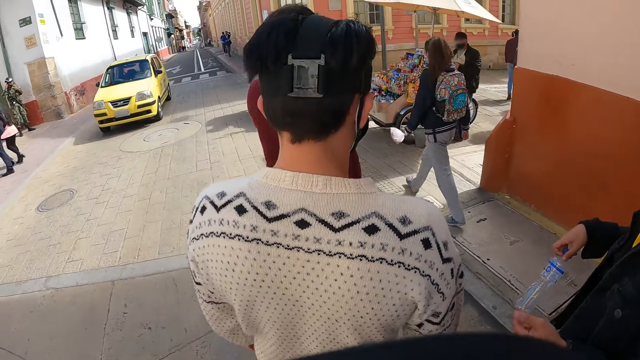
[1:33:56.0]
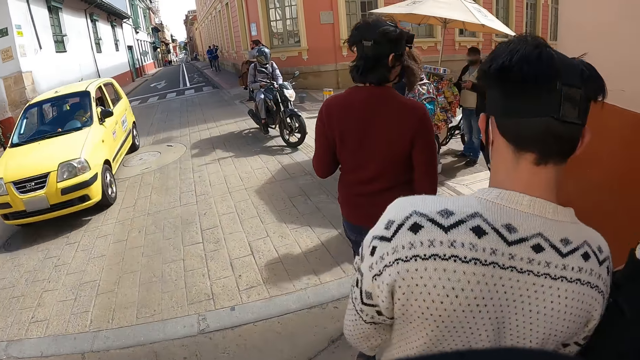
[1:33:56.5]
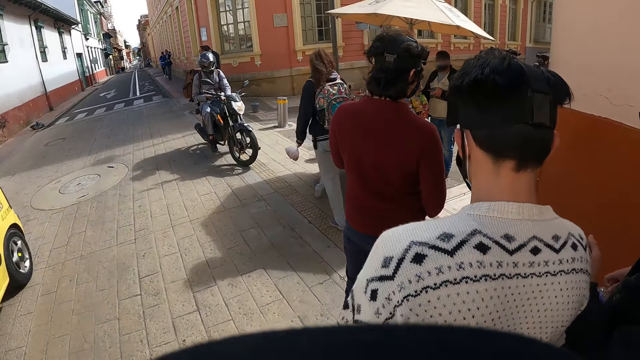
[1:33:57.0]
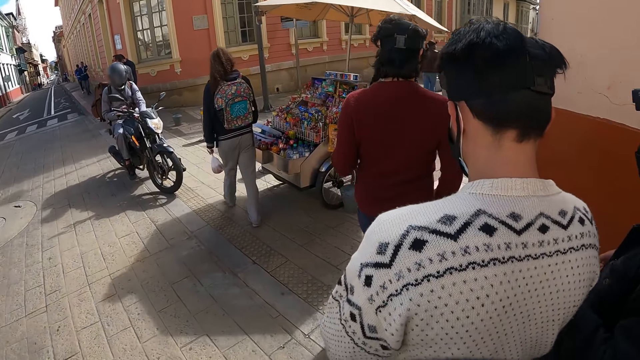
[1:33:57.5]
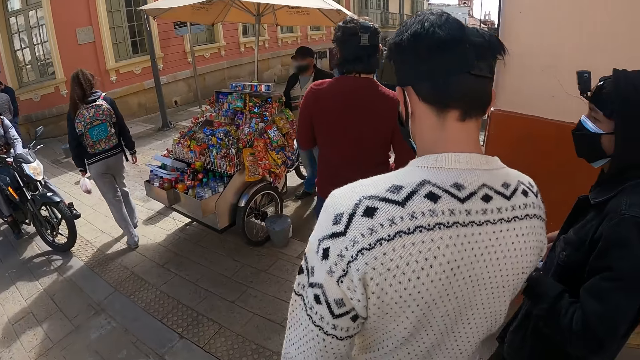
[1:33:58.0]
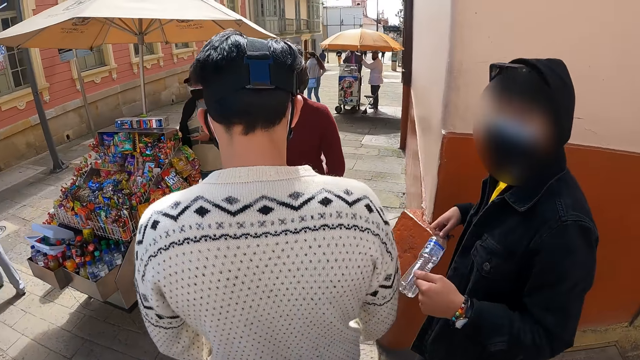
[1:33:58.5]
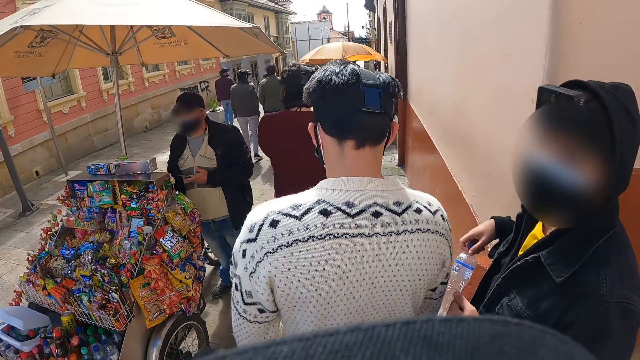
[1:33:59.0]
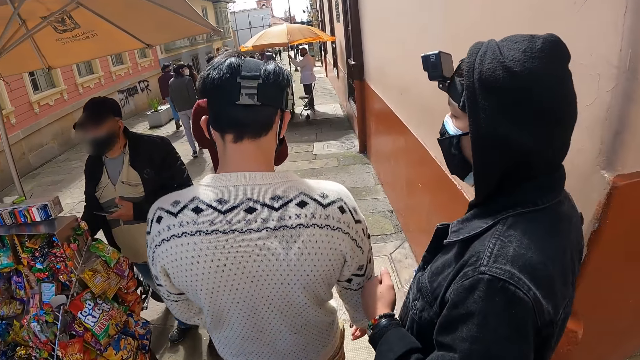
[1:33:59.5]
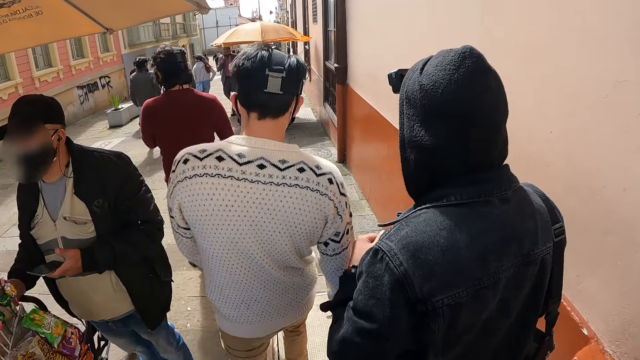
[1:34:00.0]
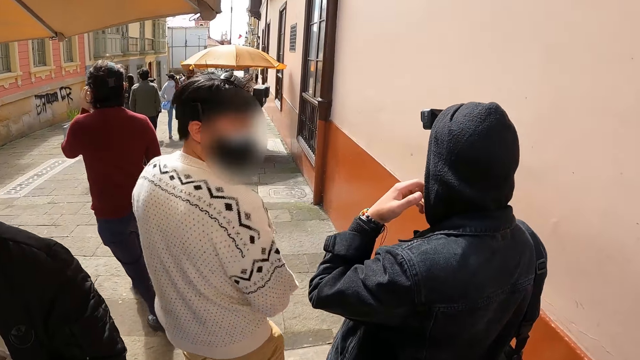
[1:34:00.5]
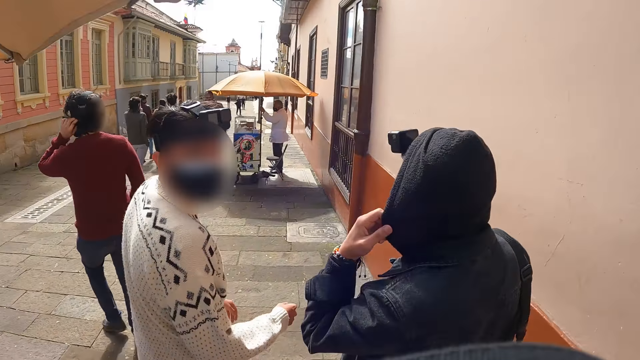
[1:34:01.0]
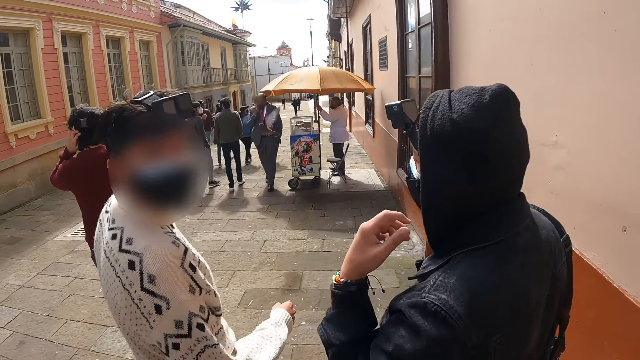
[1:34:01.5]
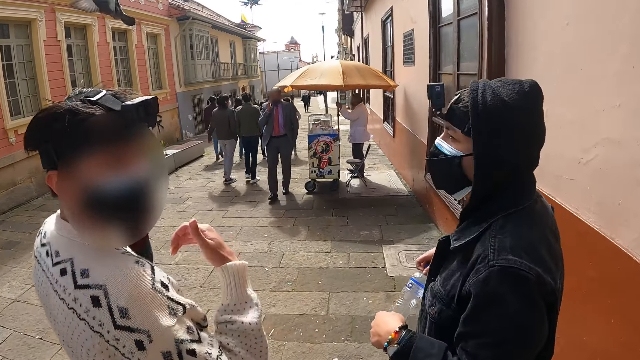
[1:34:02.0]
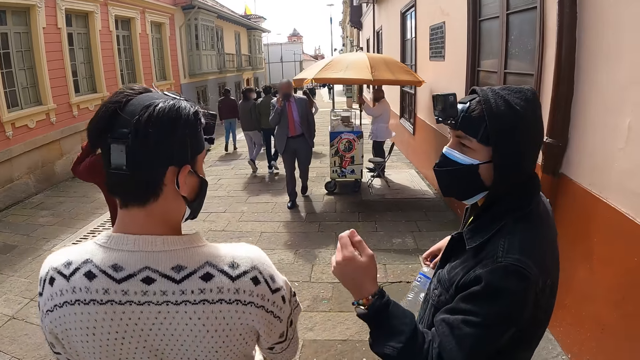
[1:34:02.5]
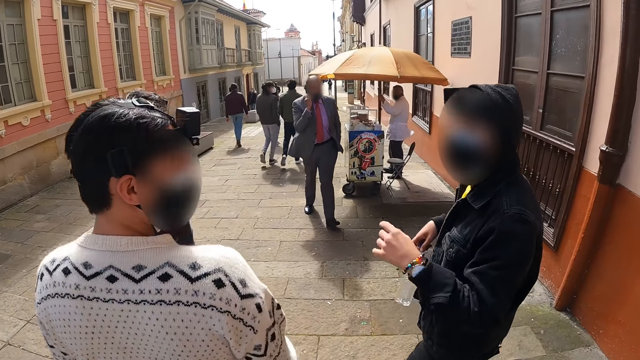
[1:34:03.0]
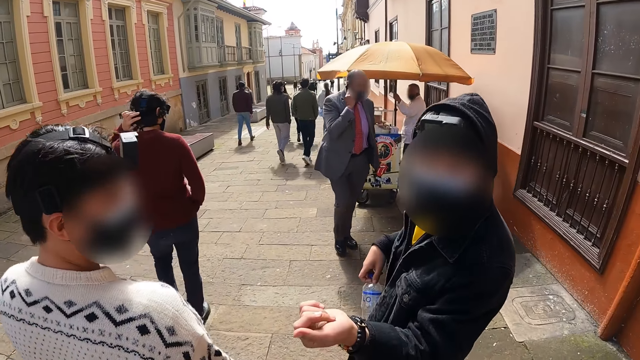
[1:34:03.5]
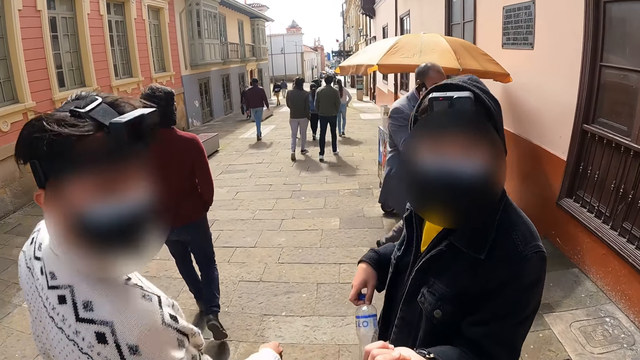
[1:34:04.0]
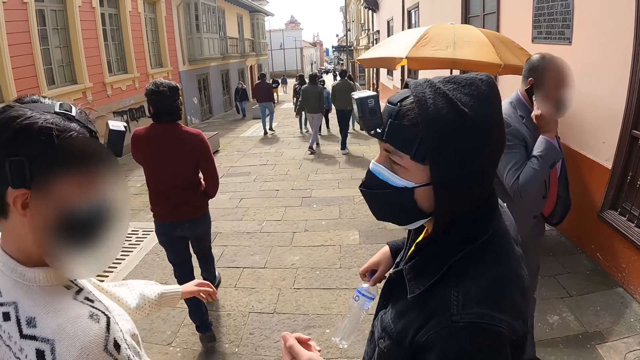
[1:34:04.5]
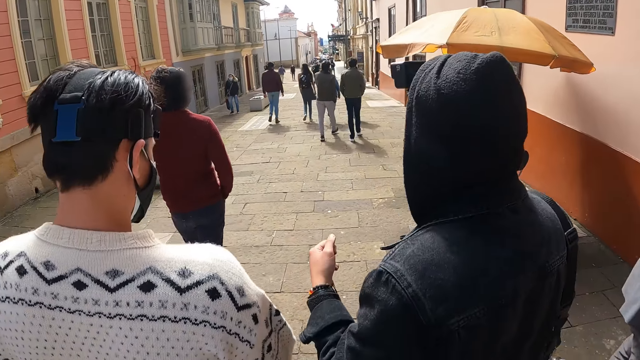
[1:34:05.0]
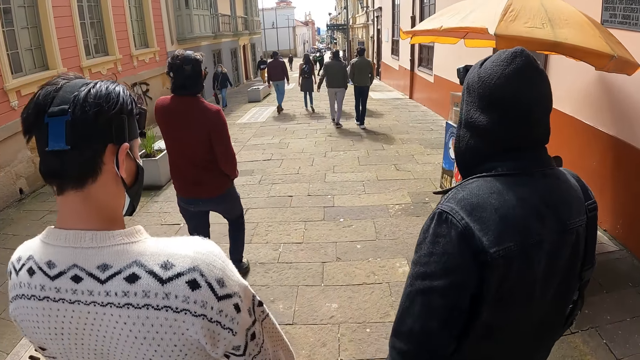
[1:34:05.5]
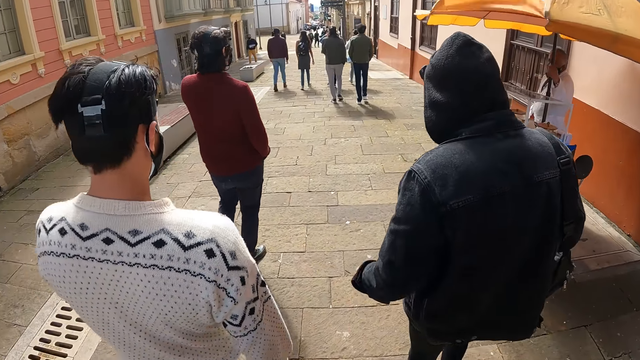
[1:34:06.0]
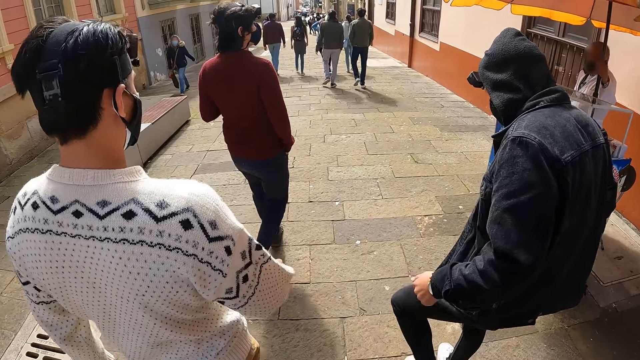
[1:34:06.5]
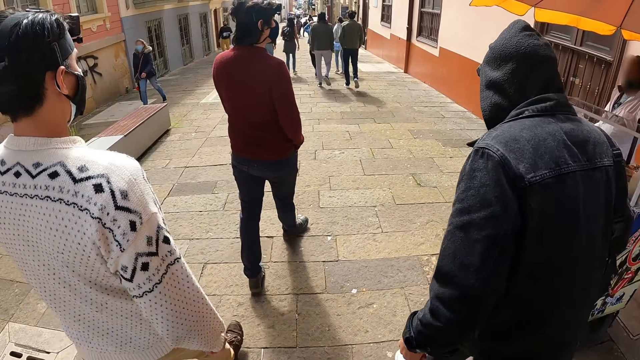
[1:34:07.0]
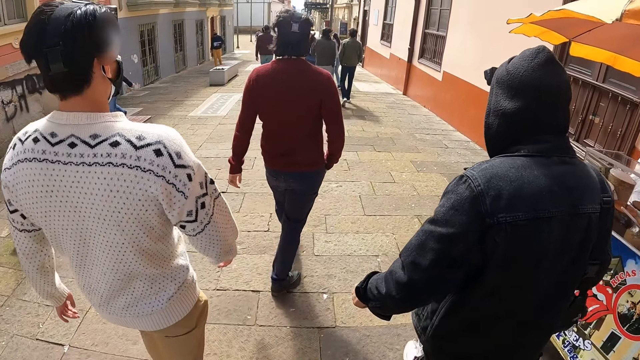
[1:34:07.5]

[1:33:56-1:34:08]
A person adjusts his hoodie. Another person looks at the camera wearer. The other person points at the camera wearer. The first person gestures to the other person with his hands. The two persons talk to each other.

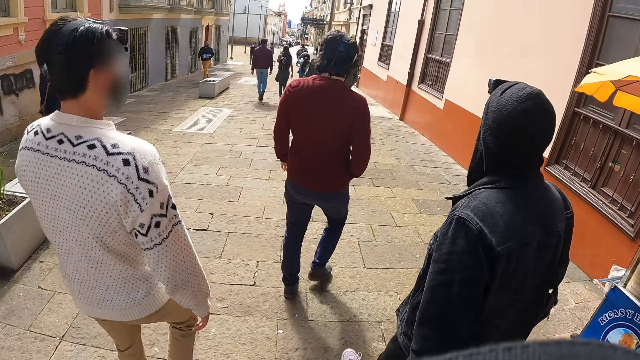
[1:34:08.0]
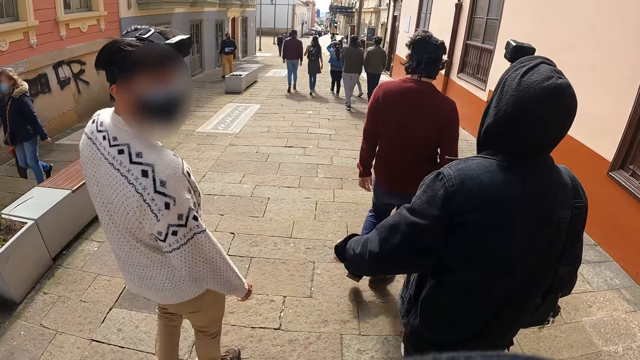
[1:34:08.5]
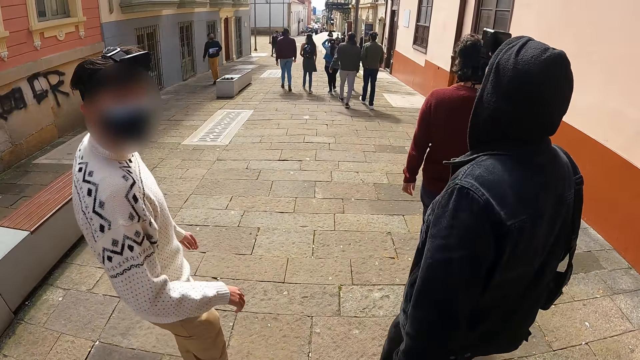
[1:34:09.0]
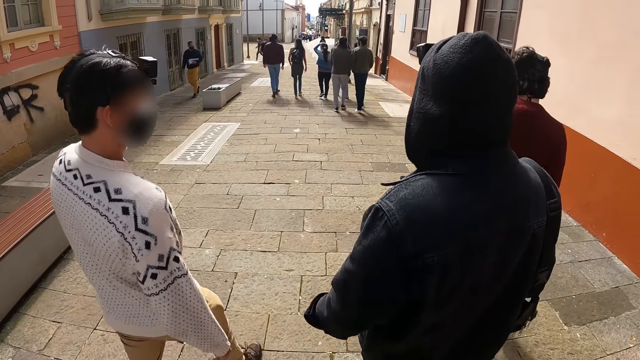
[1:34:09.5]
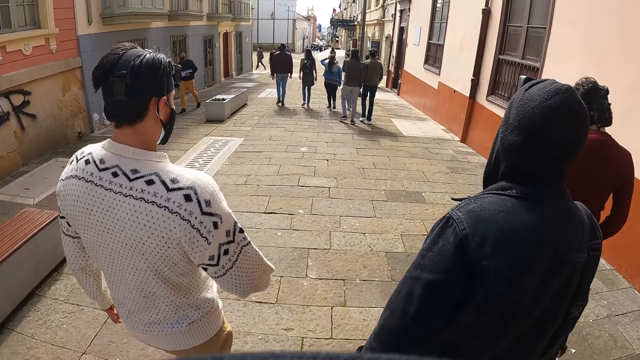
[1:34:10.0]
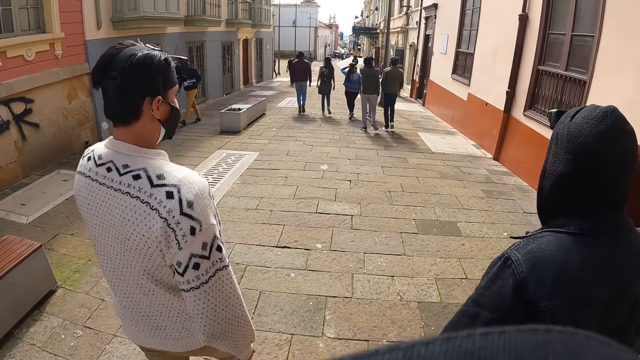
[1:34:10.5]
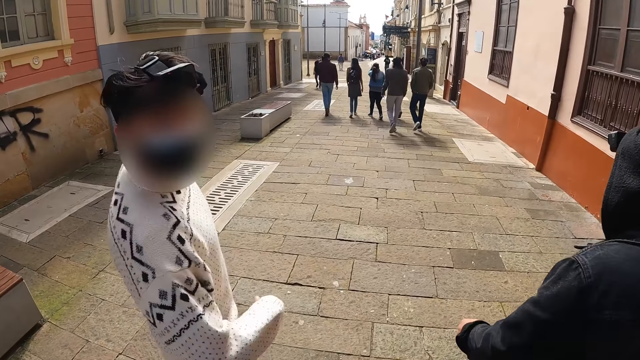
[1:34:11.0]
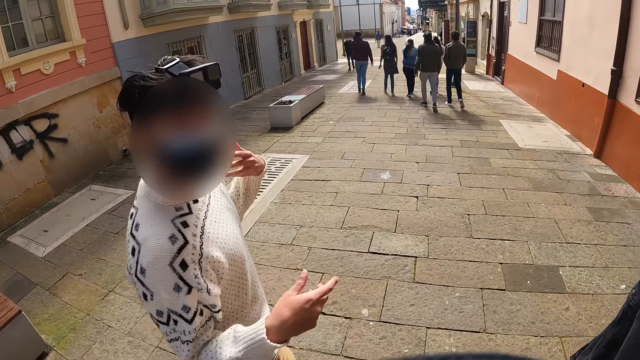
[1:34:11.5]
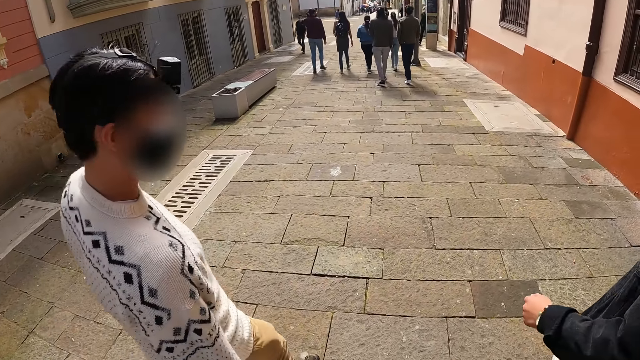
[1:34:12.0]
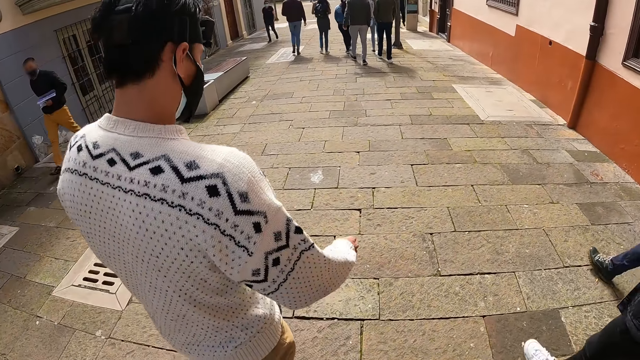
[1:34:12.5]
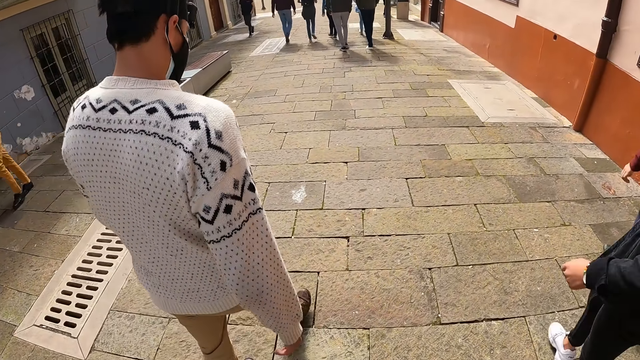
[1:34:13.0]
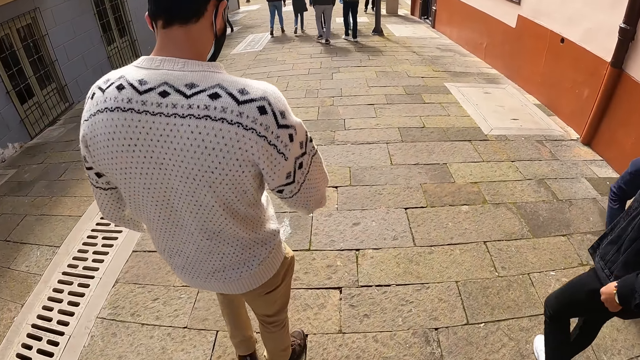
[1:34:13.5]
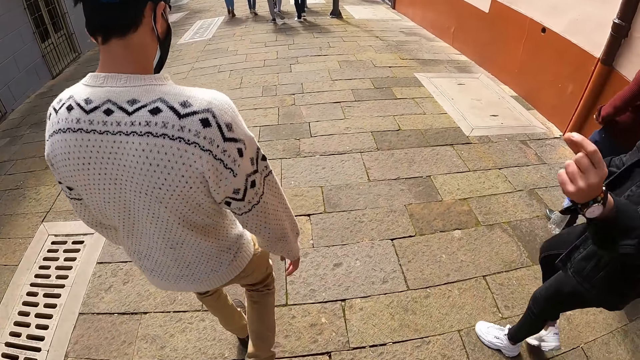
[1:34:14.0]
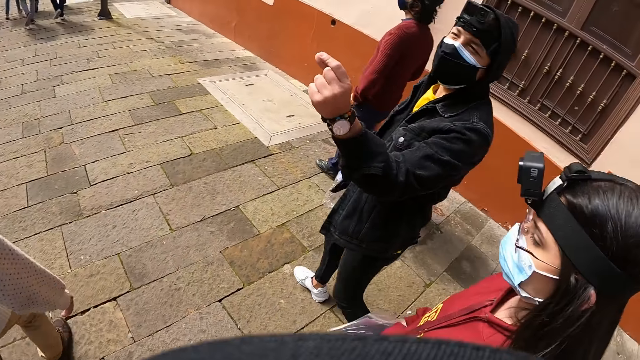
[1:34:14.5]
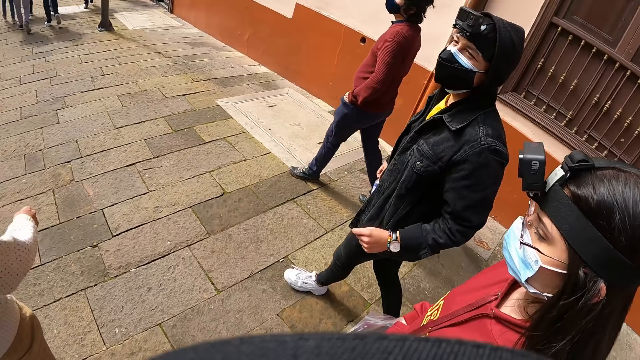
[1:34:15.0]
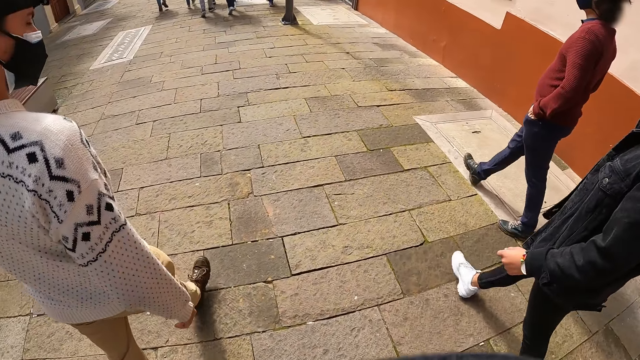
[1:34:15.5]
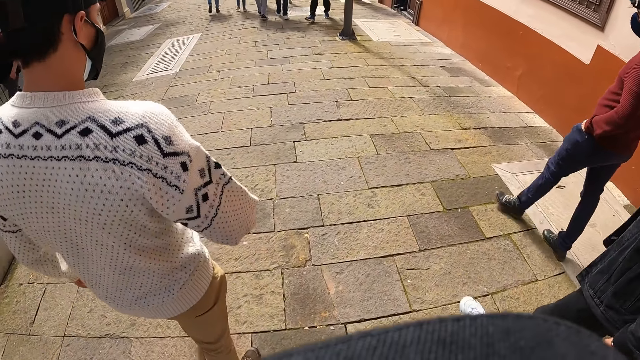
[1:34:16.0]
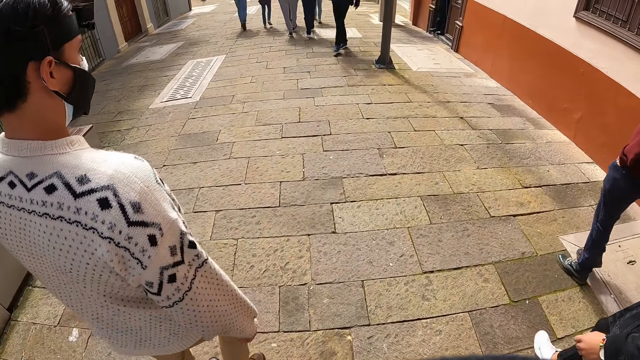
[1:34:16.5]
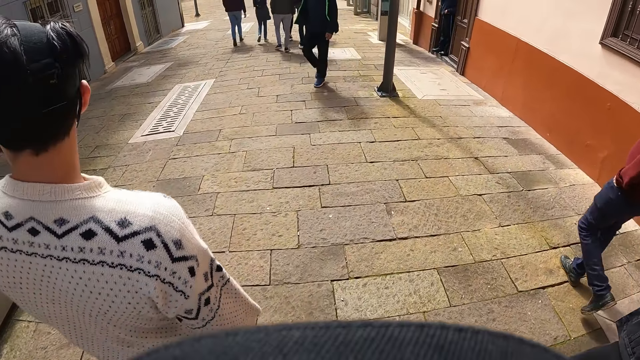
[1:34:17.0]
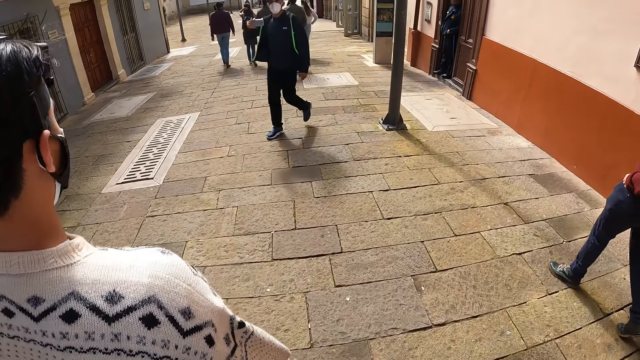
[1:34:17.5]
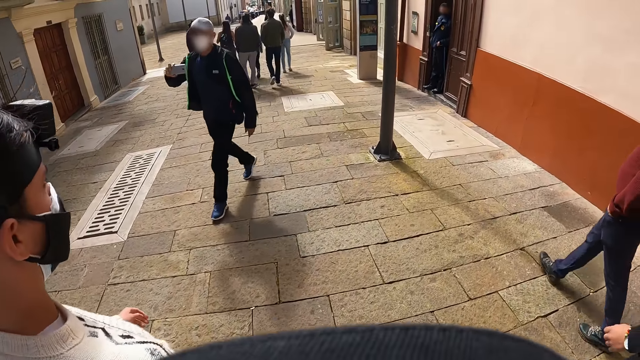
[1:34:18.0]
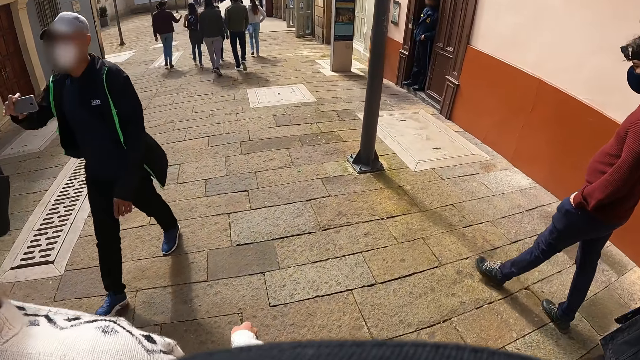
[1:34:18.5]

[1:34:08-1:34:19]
A person looks back at the camera wearer. The person talks to the camera wearer. Another person gestures to the first person with his hands. The camera wearer looks at the other person on a street.
